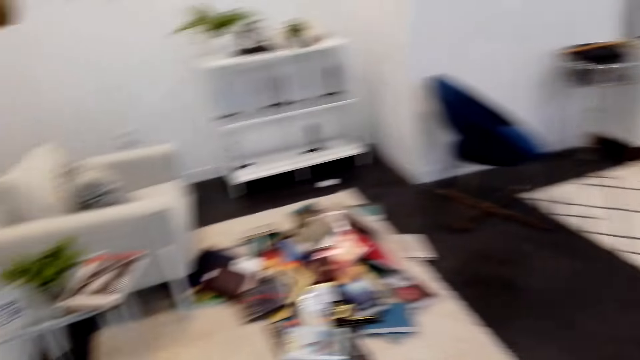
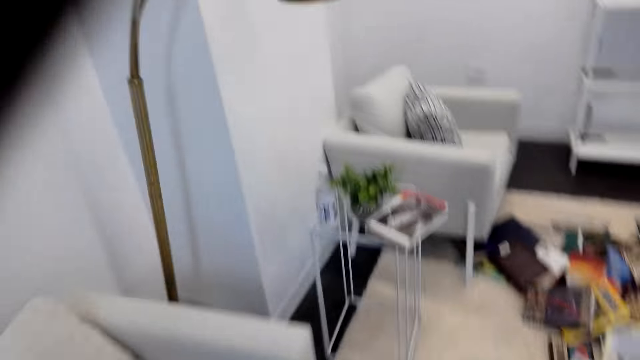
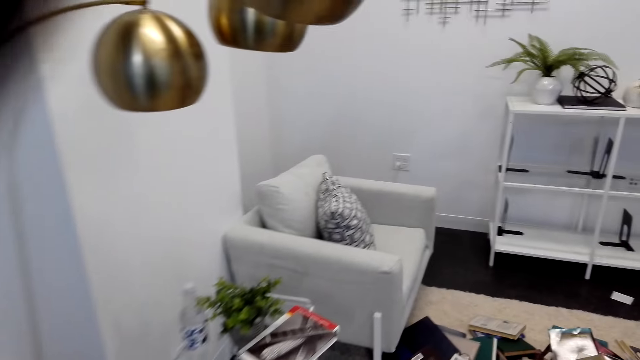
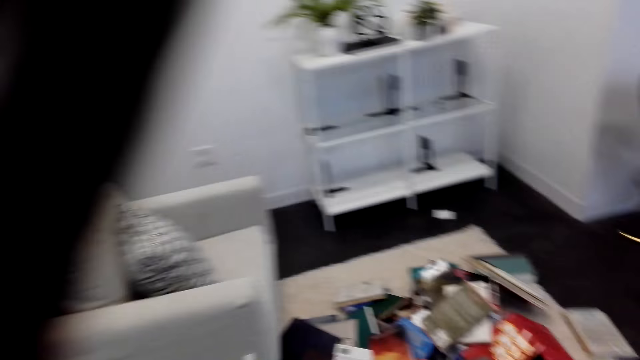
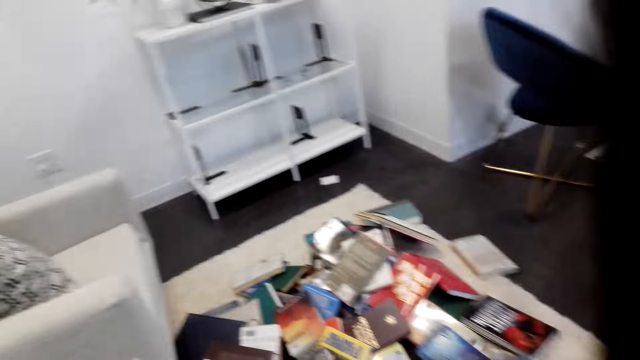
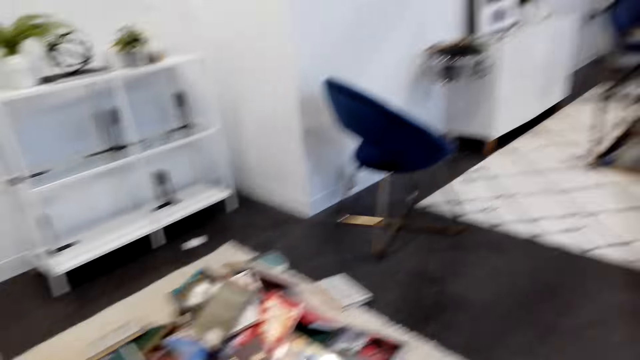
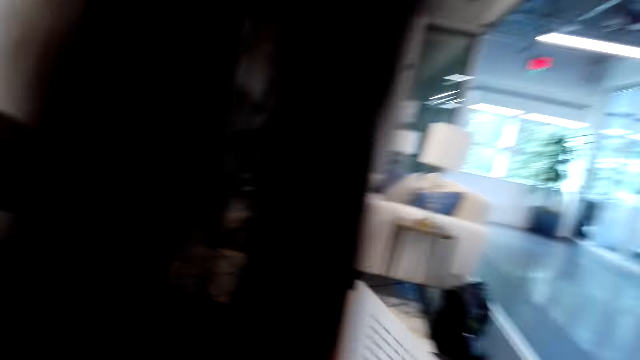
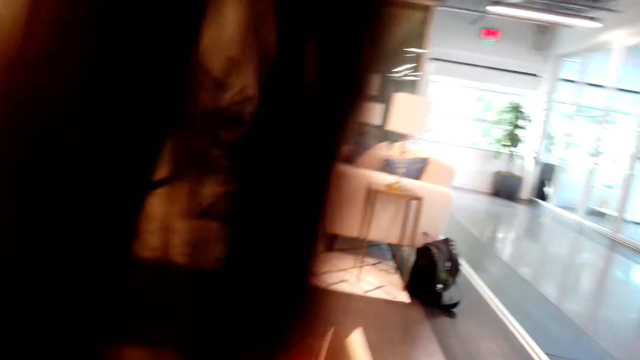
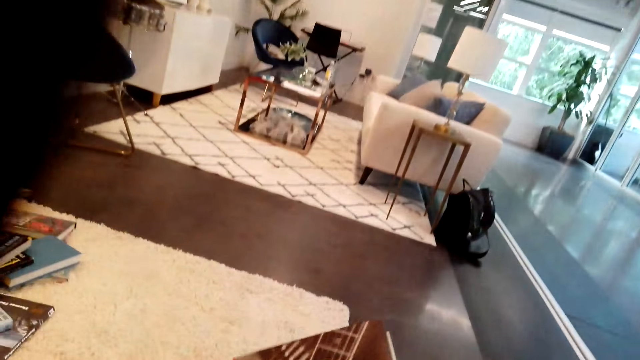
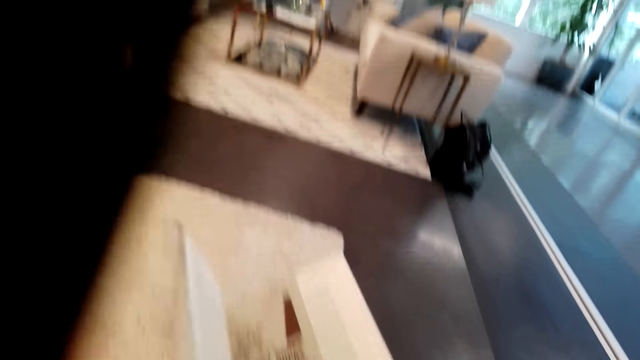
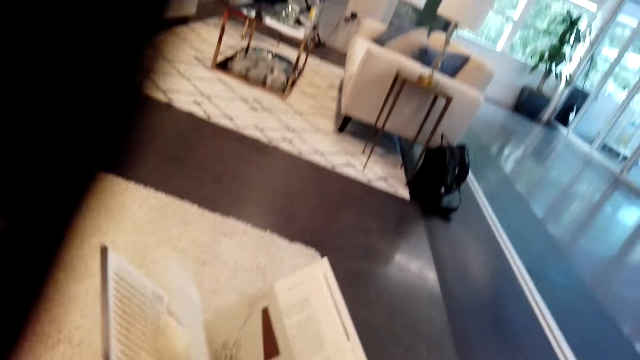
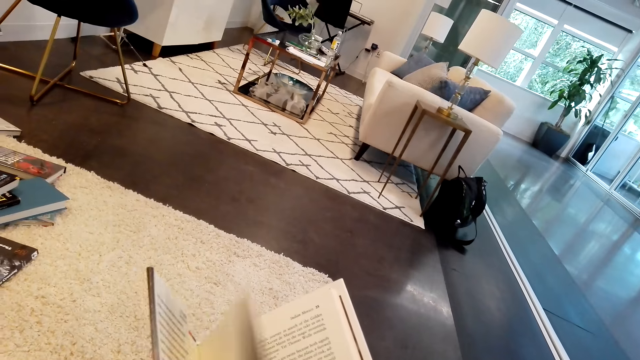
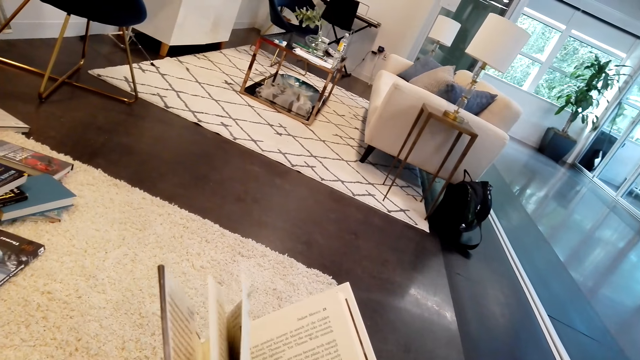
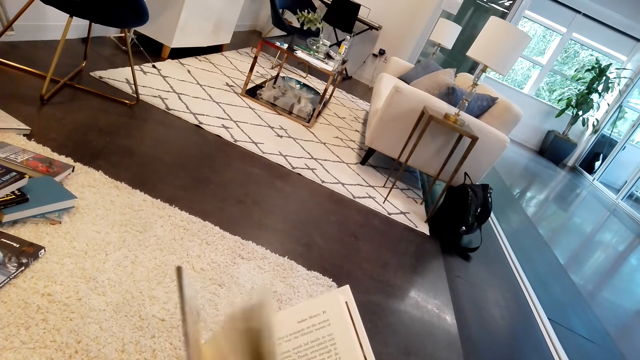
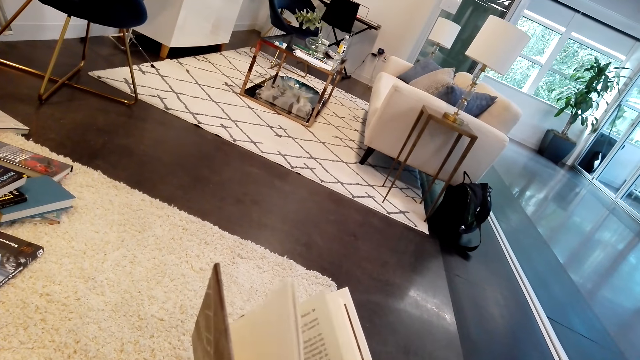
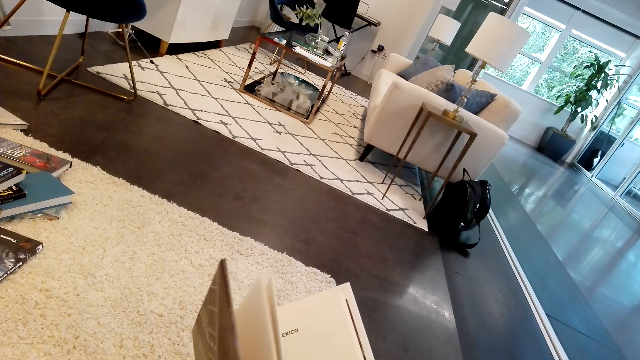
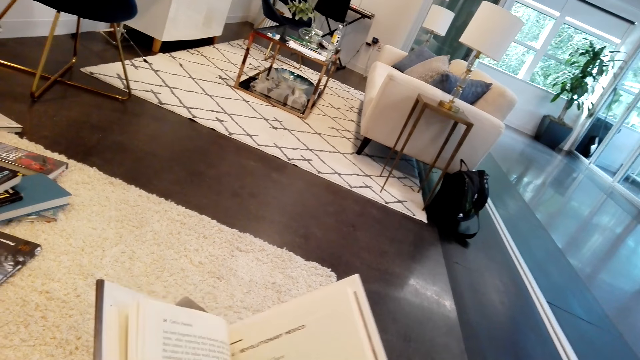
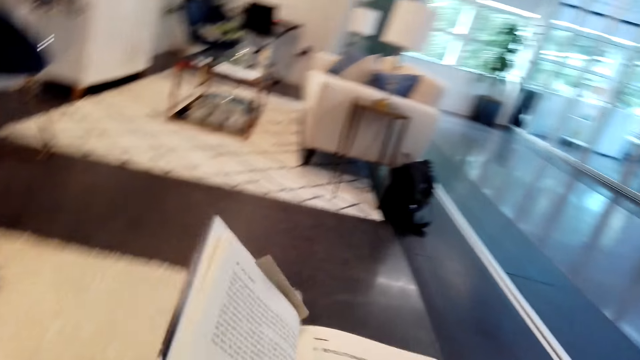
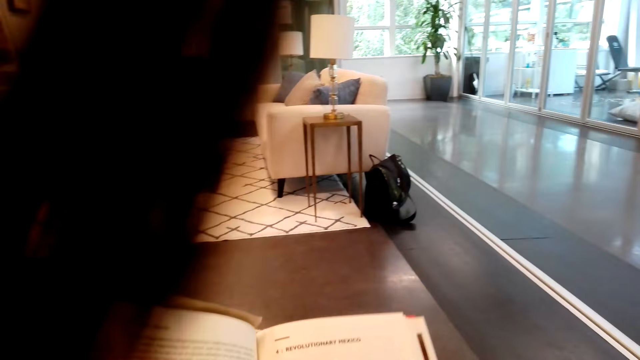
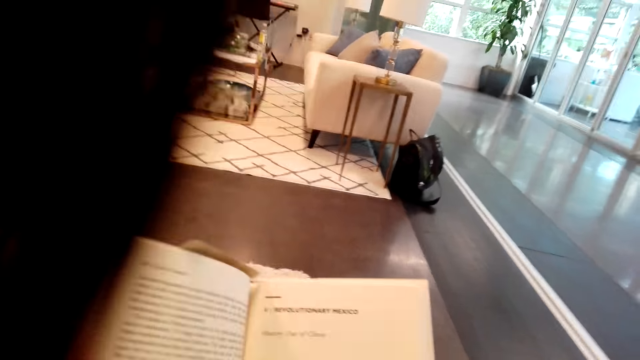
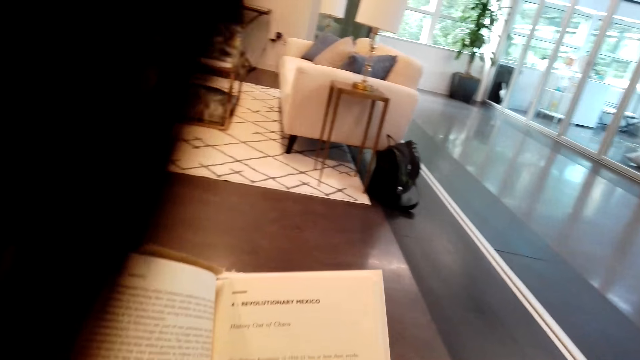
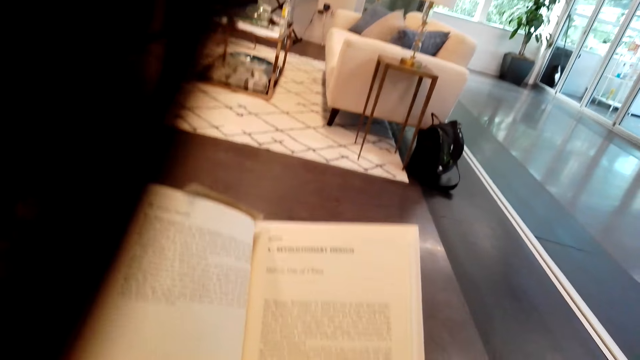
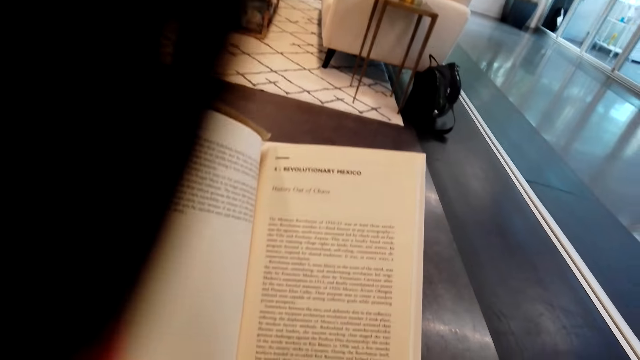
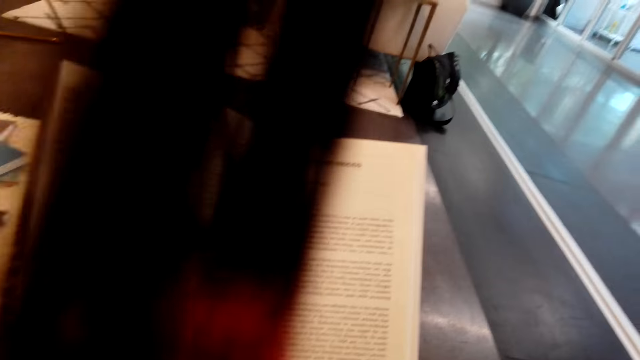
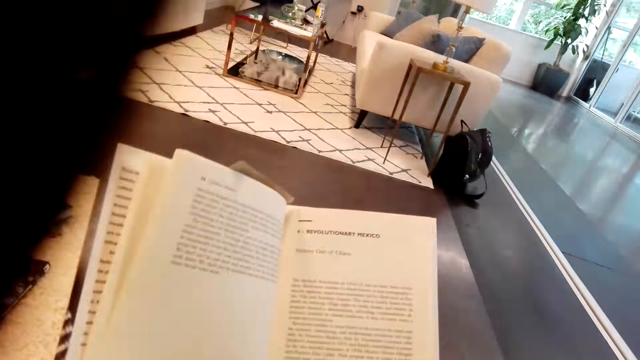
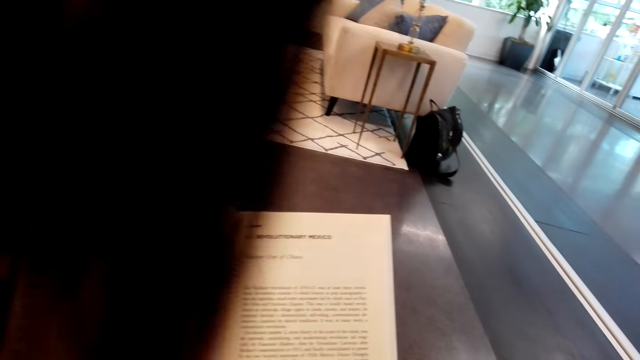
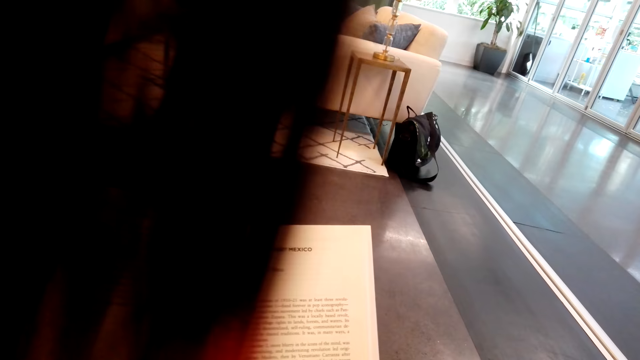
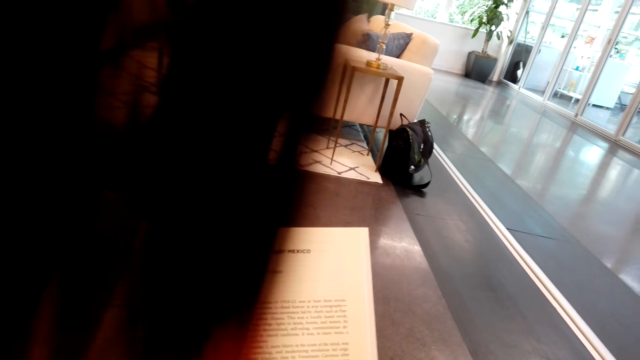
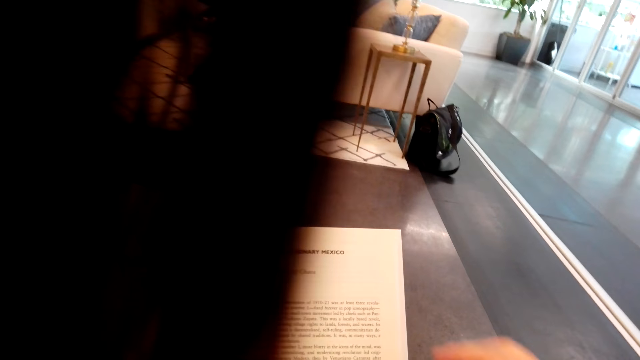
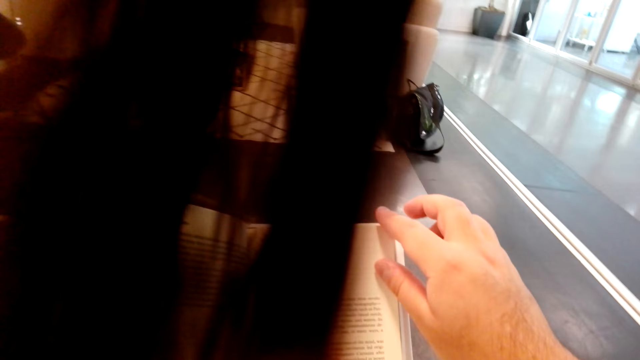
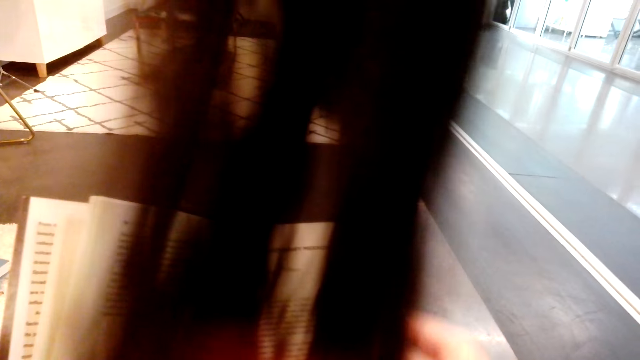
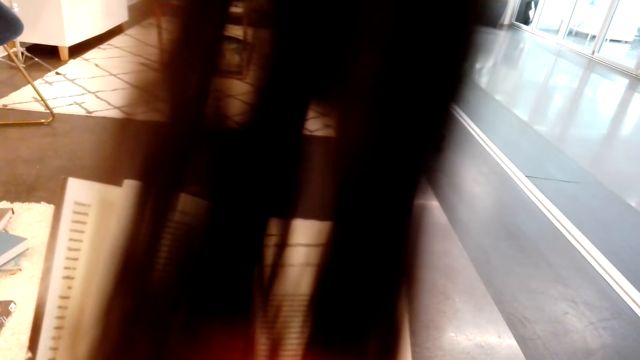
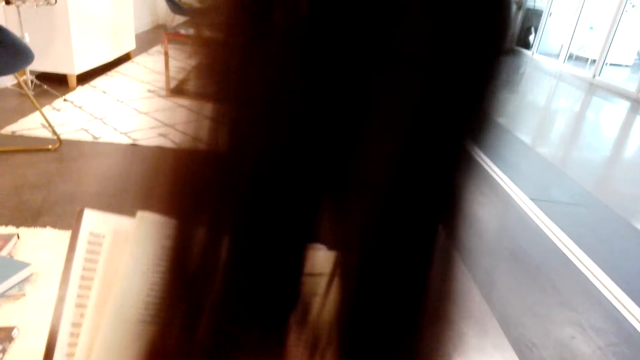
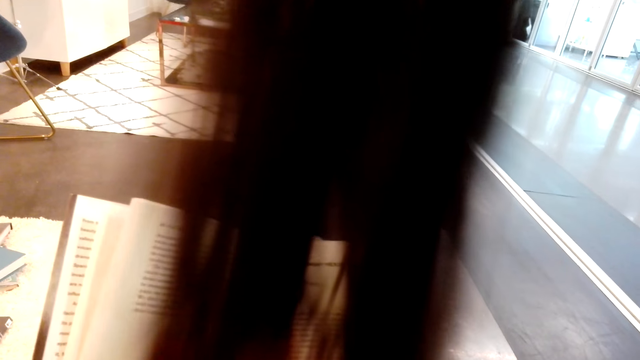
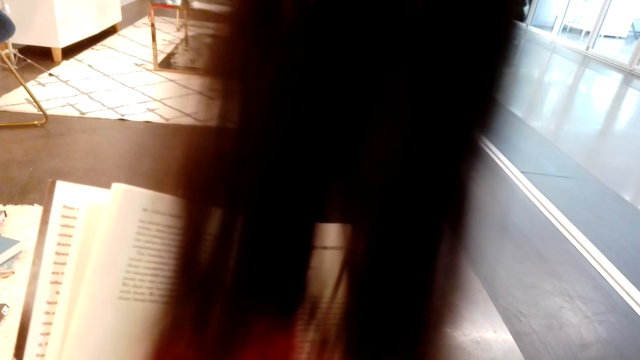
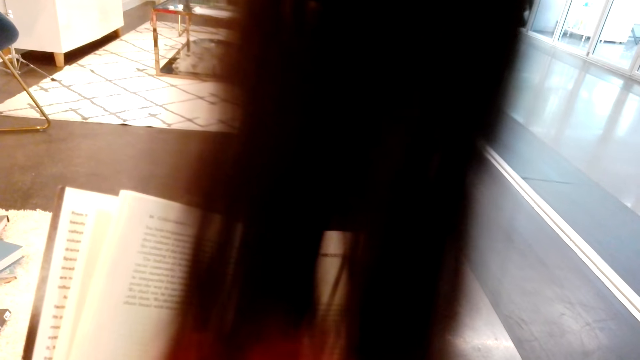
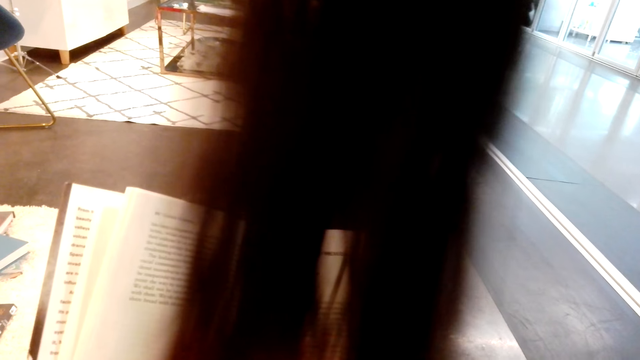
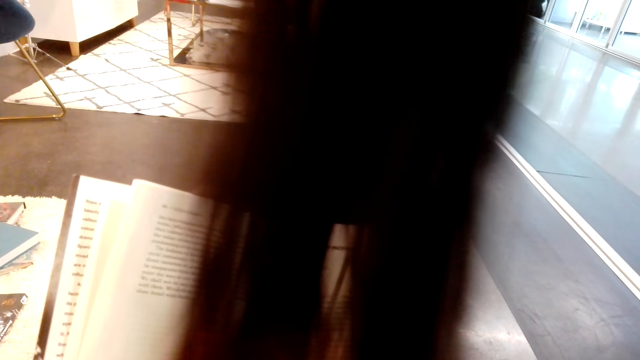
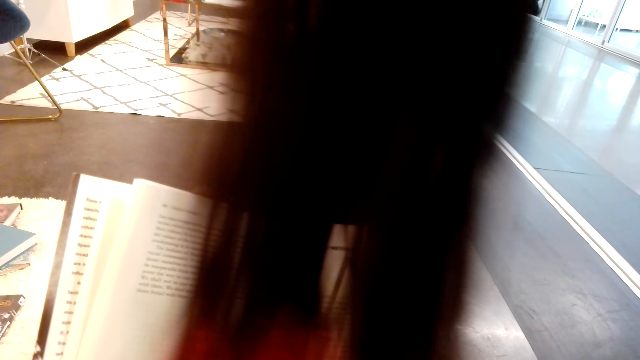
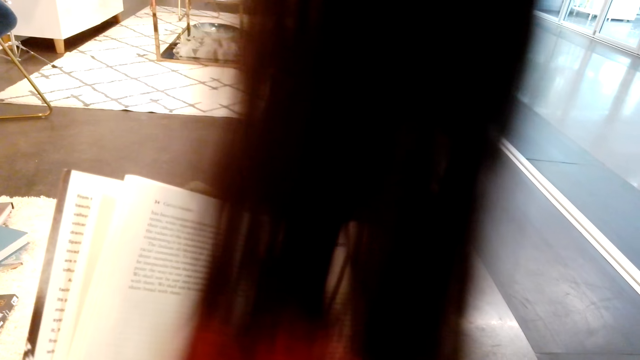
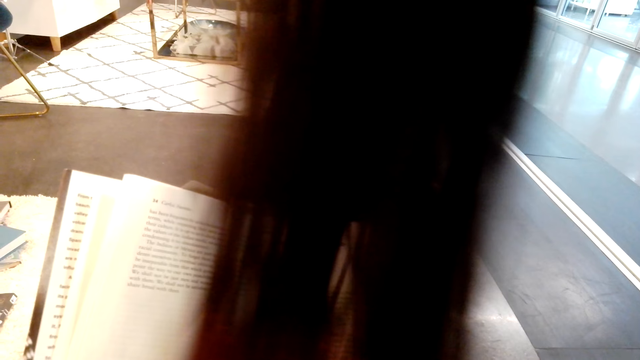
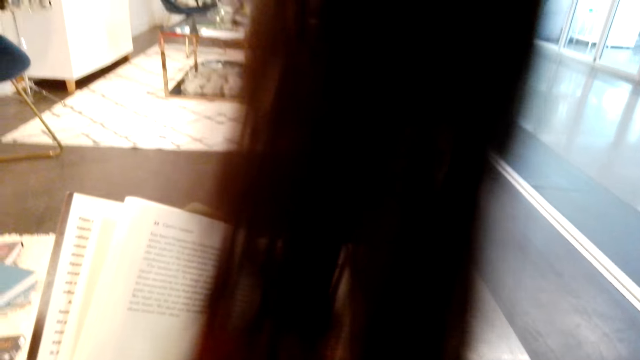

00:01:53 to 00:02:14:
The camera wearer takes a book. They hold the book. They flip pages of the book. They open the book. They read the book. They hold the book.
